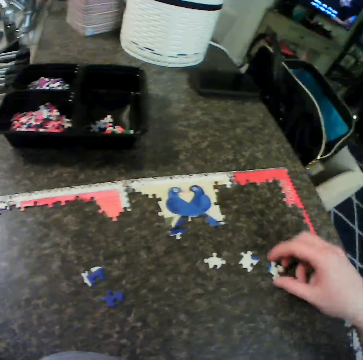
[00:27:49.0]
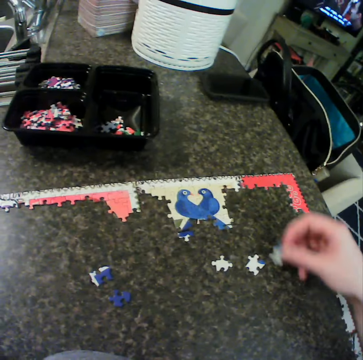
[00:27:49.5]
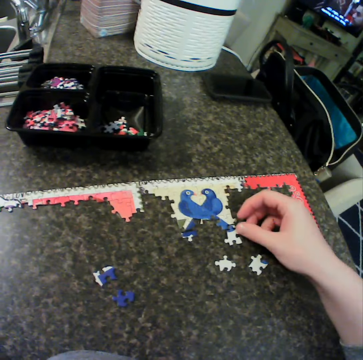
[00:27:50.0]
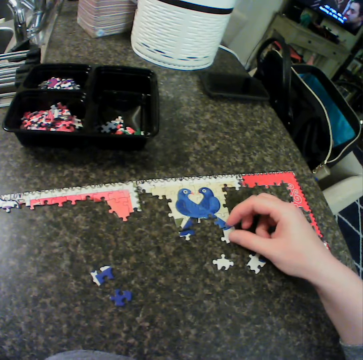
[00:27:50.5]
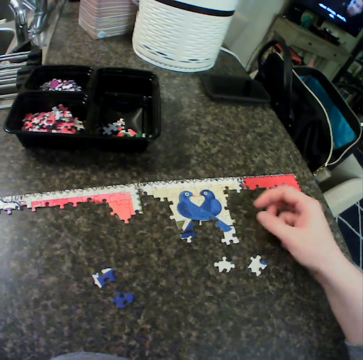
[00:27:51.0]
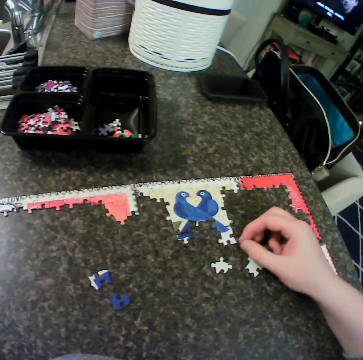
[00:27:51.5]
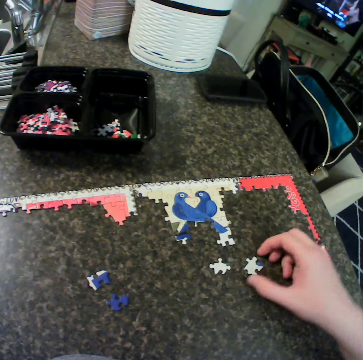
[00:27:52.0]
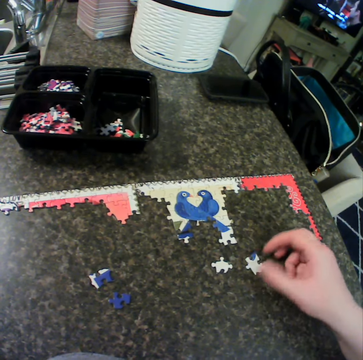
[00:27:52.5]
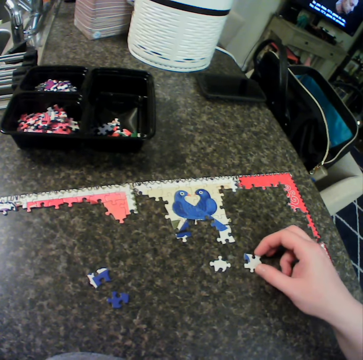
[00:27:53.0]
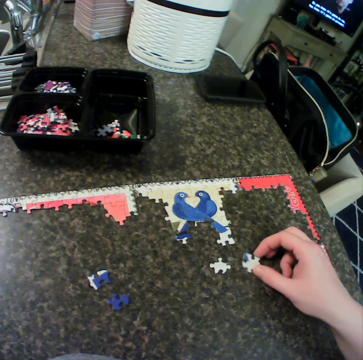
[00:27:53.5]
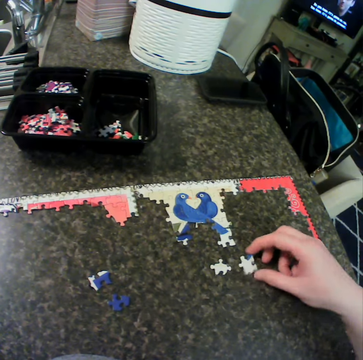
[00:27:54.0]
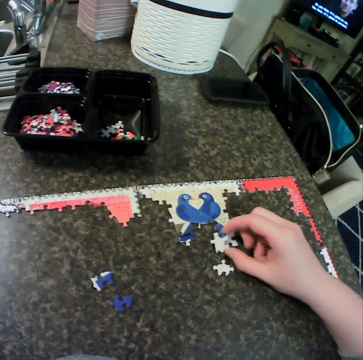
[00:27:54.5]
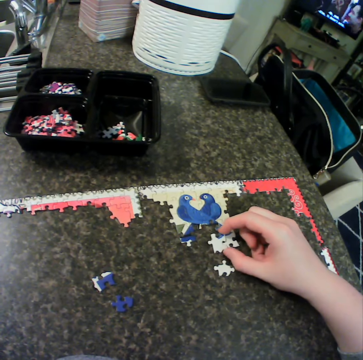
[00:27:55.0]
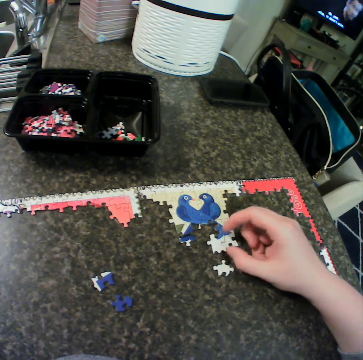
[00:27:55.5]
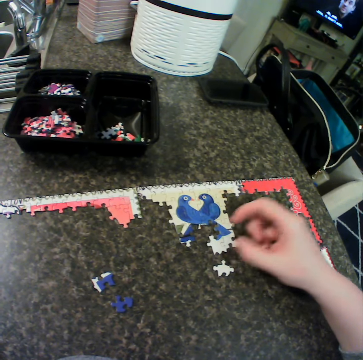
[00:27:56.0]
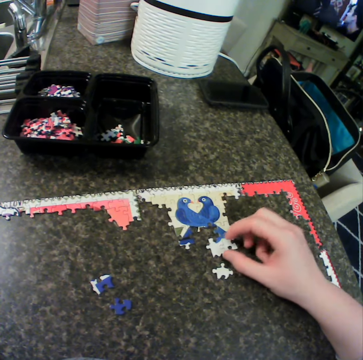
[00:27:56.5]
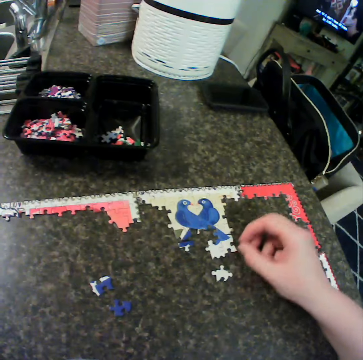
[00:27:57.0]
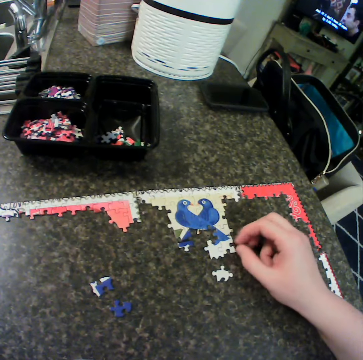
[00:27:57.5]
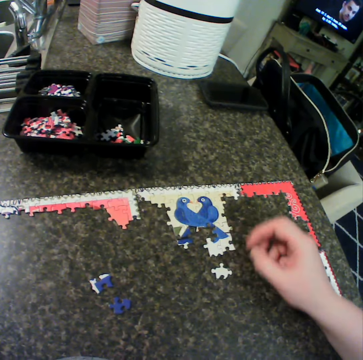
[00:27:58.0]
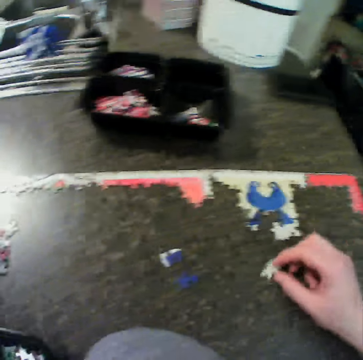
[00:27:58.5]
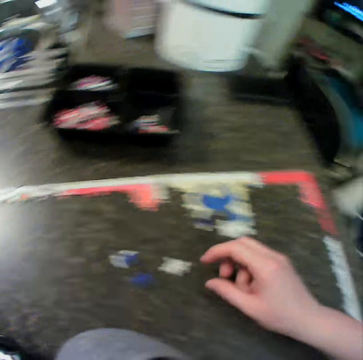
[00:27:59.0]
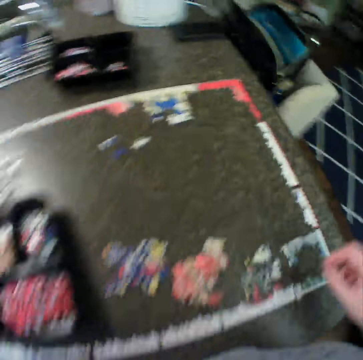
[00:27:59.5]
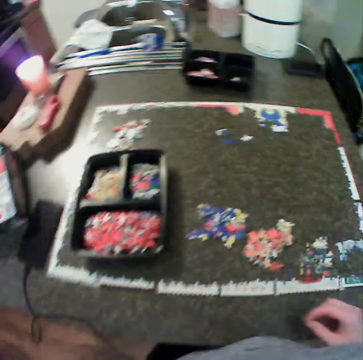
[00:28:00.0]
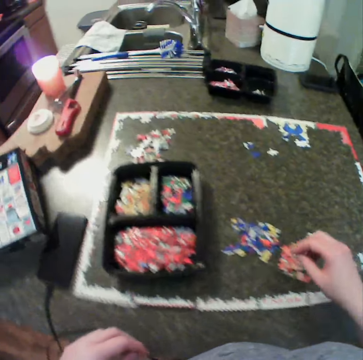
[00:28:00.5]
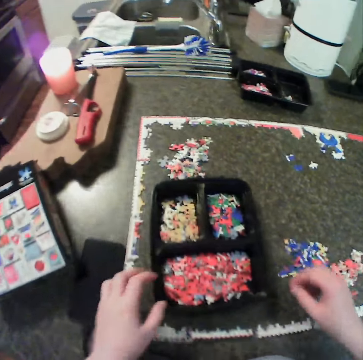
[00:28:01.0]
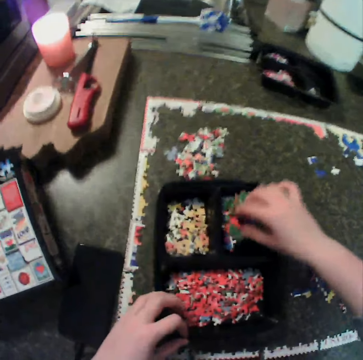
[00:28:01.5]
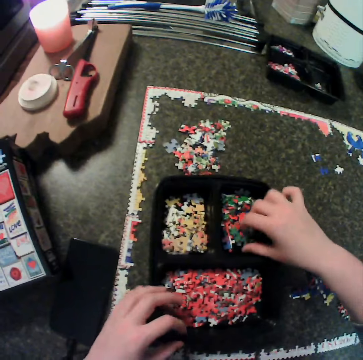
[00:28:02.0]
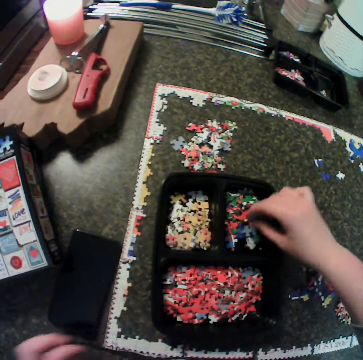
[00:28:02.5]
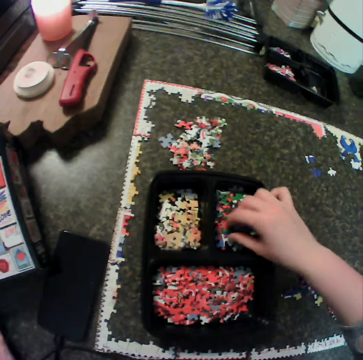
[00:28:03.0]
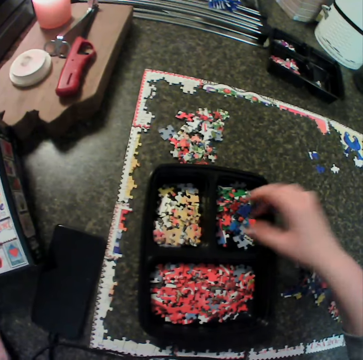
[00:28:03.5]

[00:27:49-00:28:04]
The camera wearer picks a piece of jigsaw puzzle on the table. They carry another piece of puzzle. They fix a piece of jigsaw puzzle on the table. They place the puzzle on the board. They turn a piece of jigsaw puzzle on the table. They touch a puzzle. They fix a piece of jigsaw puzzle on the table. They place the puzzle on the board. They pick a piece of jigsaw puzzle on the table. They put a piece of jigsaw puzzle on the table. They move around. They shuffle some puzzle from a puzzle box. They move pieces of jigsaw puzzle in the box.

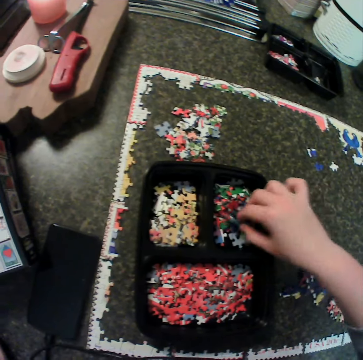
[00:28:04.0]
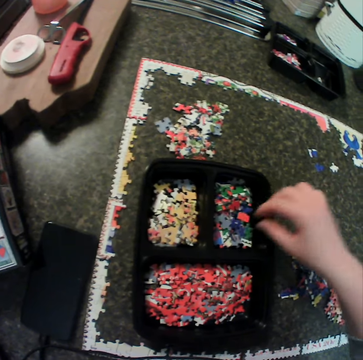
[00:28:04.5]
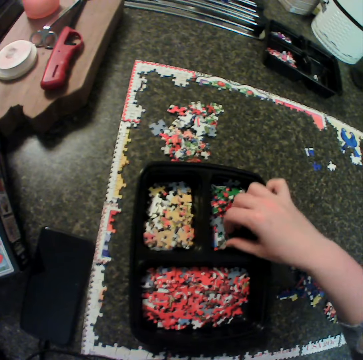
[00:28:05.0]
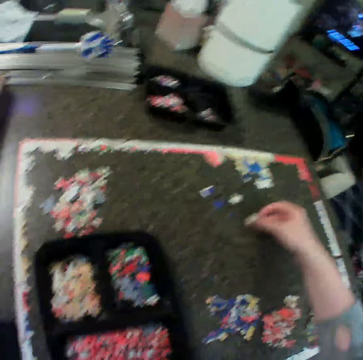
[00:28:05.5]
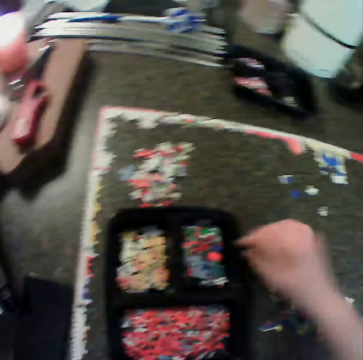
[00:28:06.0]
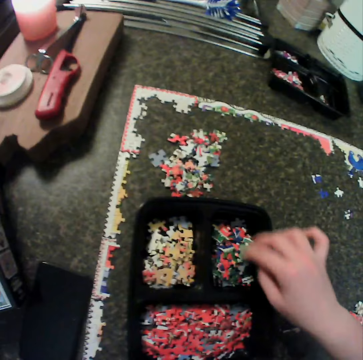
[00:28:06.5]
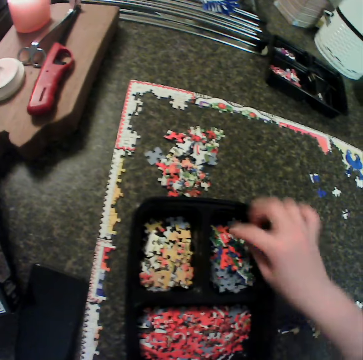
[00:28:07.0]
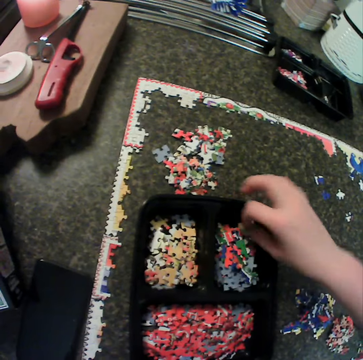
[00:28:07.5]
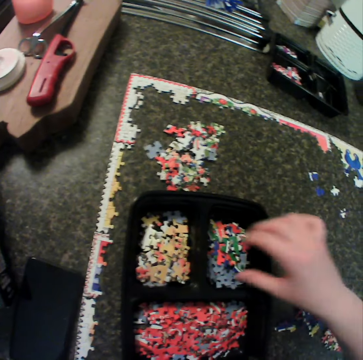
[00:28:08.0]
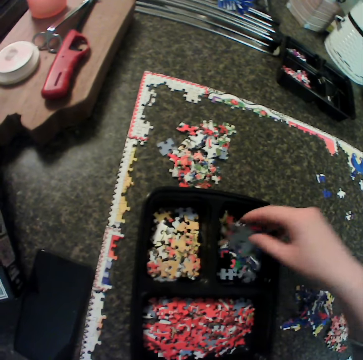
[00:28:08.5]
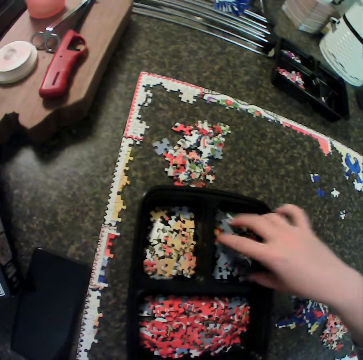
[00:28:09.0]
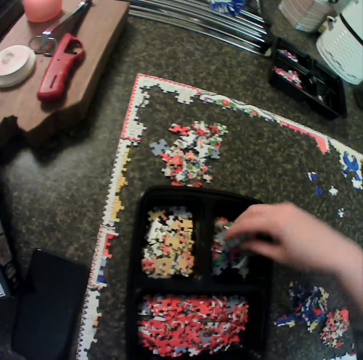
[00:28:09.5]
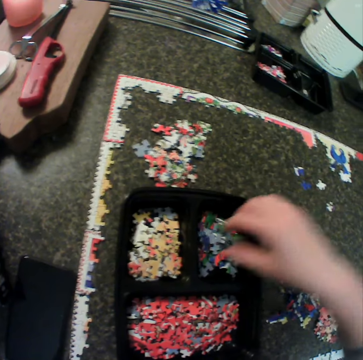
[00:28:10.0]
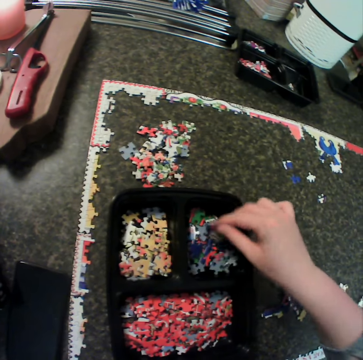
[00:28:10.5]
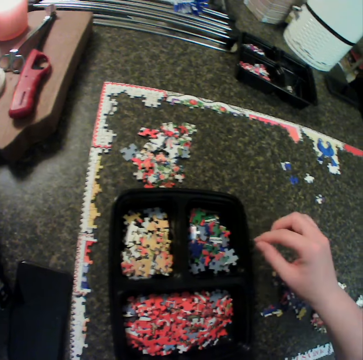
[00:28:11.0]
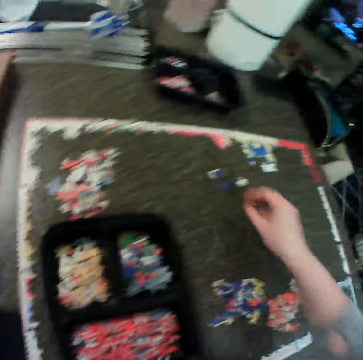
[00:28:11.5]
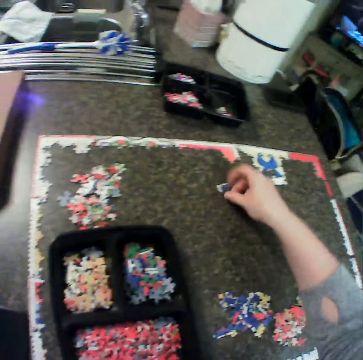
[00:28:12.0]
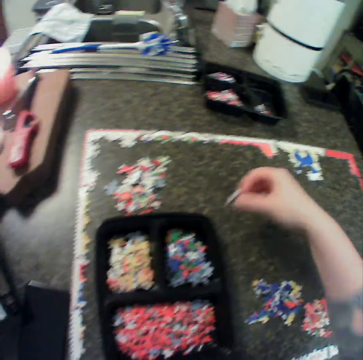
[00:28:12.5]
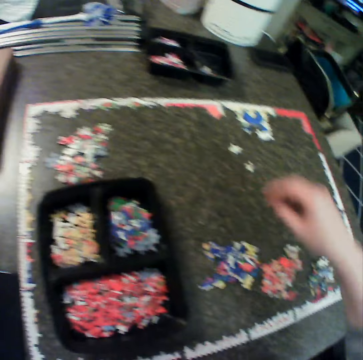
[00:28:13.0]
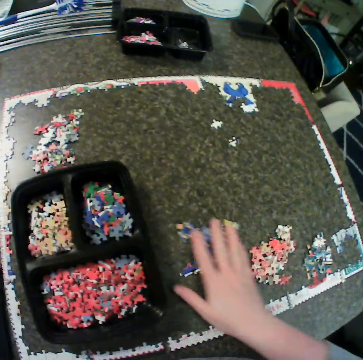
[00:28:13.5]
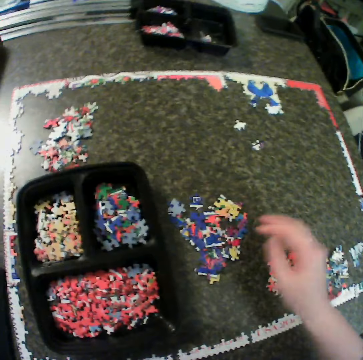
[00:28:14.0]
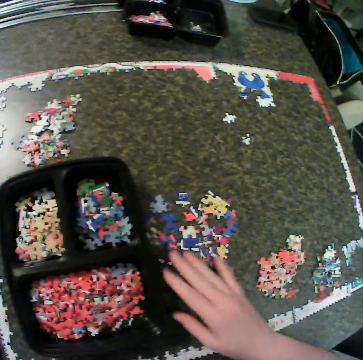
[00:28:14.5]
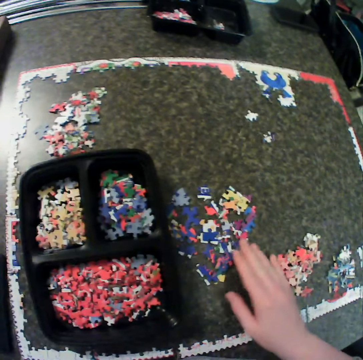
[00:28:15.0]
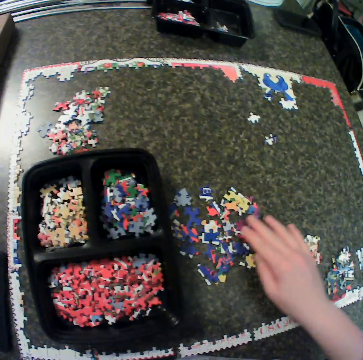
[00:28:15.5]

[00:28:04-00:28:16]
The camera wearer picks a piece of jigsaw puzzle in a box. They pick a piece of jigsaw puzzle on the table. They move pieces of jigsaw puzzle in the box. They carry a piece of puzzle from the box. They shuffle some puzzle from the puzzle box. They stretch their hand. They pick pieces of jigsaw puzzle on the table. They carry a puzzle from the table. They put pieces of jigsaw puzzle in the box. They move pieces of jigsaw puzzle on the table. They adjust some puzzle.

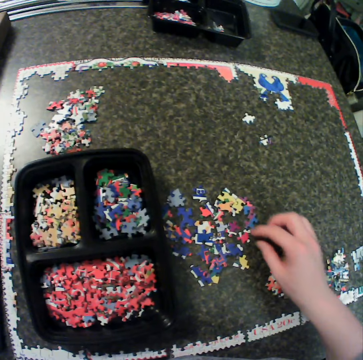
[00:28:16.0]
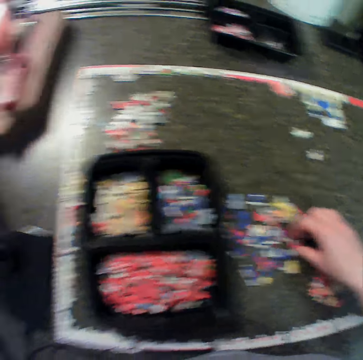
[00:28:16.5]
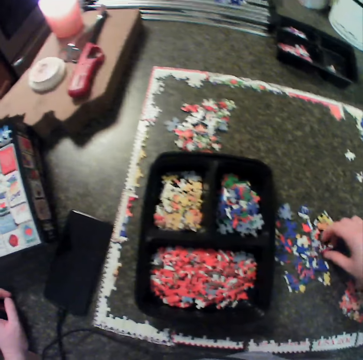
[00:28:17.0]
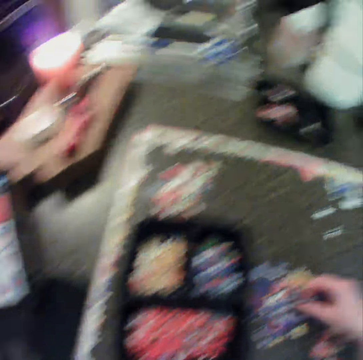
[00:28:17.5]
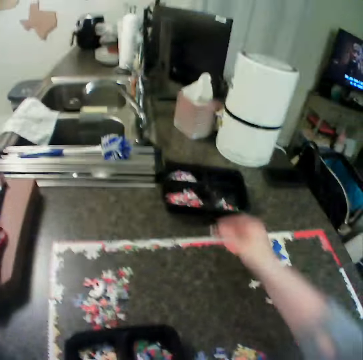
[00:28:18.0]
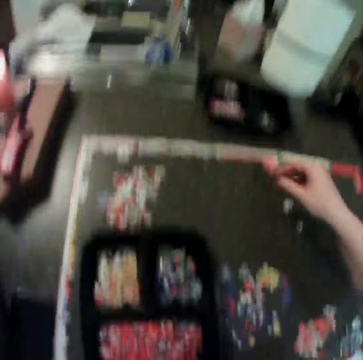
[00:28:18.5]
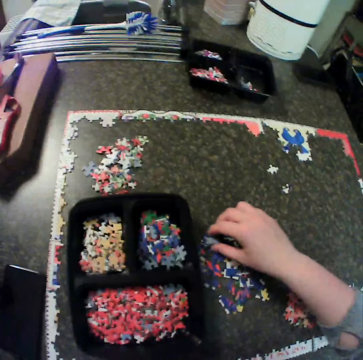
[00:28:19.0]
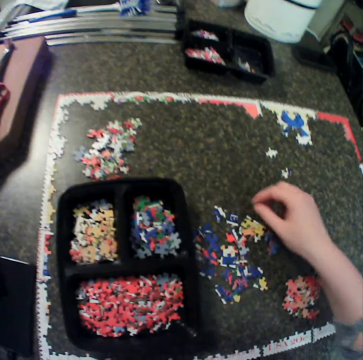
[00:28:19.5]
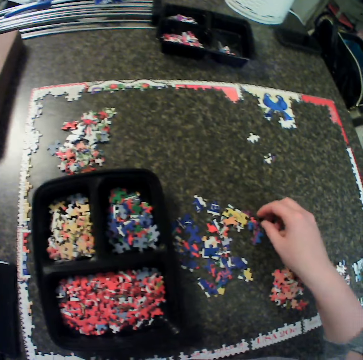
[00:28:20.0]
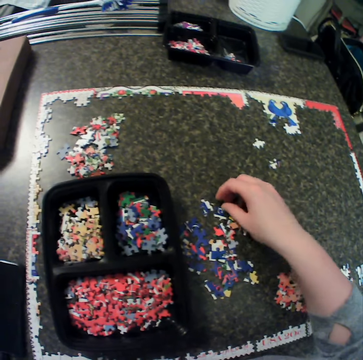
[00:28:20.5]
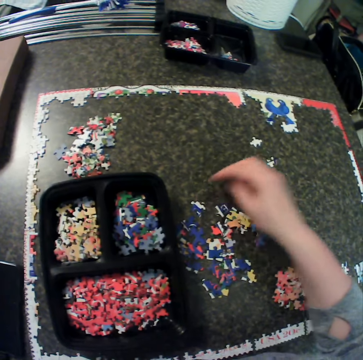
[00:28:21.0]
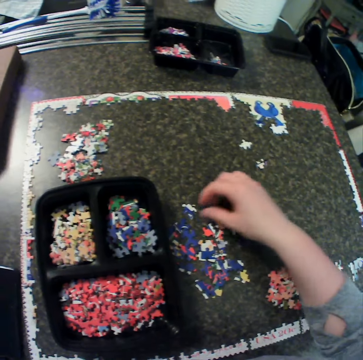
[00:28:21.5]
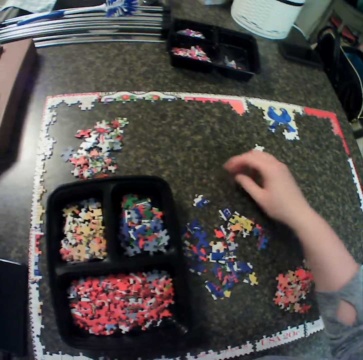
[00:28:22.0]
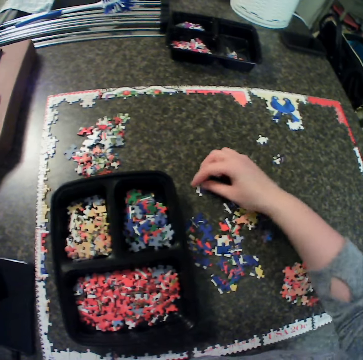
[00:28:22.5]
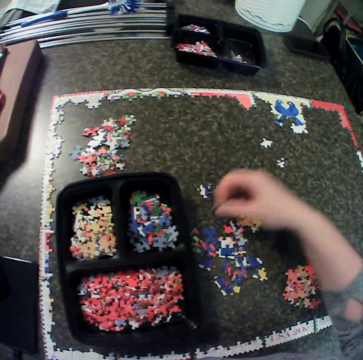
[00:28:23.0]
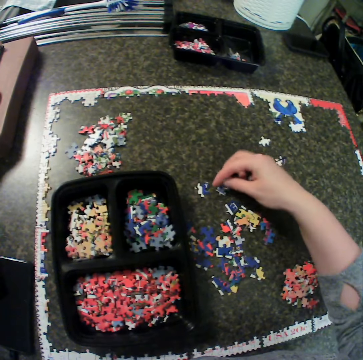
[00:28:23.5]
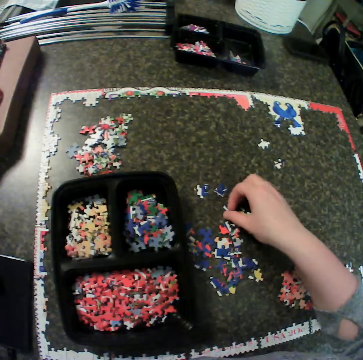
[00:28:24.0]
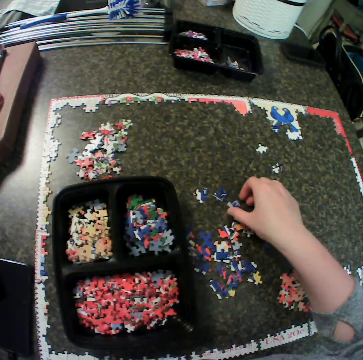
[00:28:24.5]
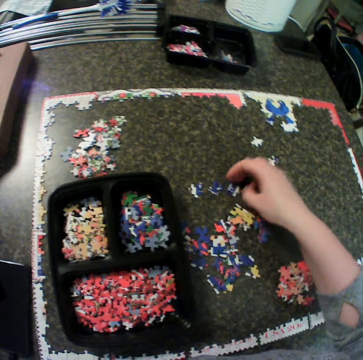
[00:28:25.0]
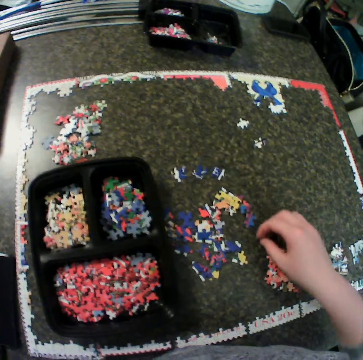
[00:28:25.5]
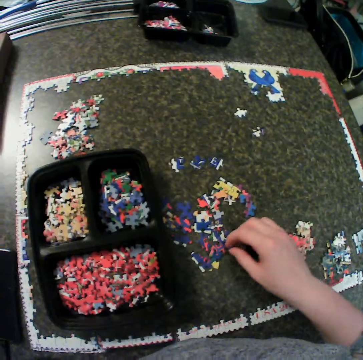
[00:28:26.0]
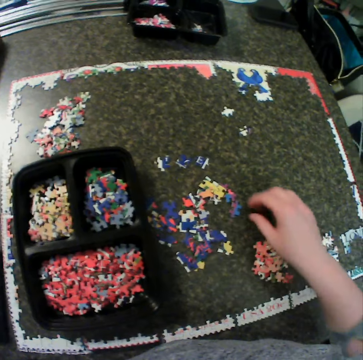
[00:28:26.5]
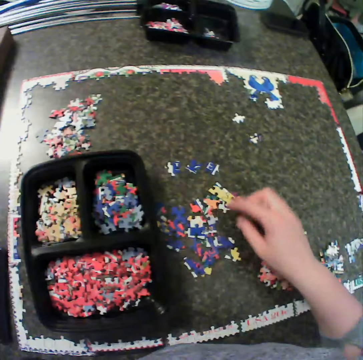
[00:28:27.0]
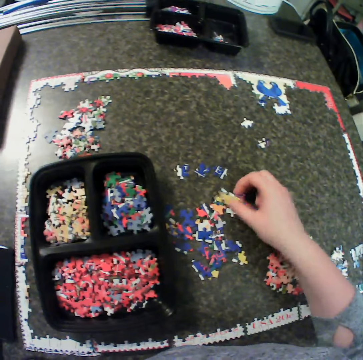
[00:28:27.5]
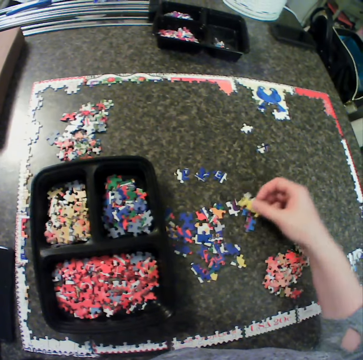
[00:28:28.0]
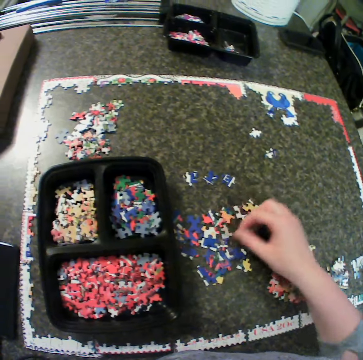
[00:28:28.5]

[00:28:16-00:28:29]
The camera wearer picks pieces of jigsaw puzzle on the table. They put pieces of jigsaw puzzle in a box. They move pieces of jigsaw puzzle on the table. They move their hand around. They move a piece of jigsaw puzzle on the table. They pick a piece of jigsaw puzzle on the table. They put a piece of jigsaw puzzle on the table. They move a piece of jigsaw puzzle on the table. They arrange the puzzle on the table. They move their hand around. They move pieces of jigsaw puzzle on the table.
